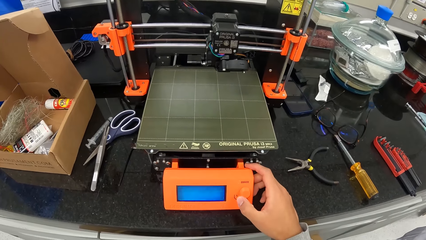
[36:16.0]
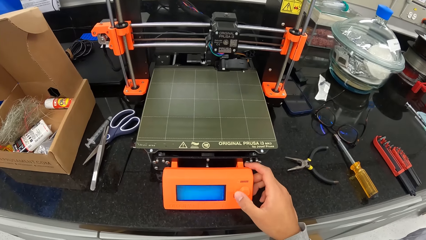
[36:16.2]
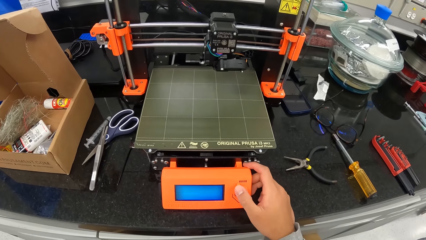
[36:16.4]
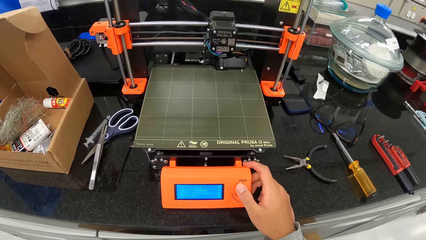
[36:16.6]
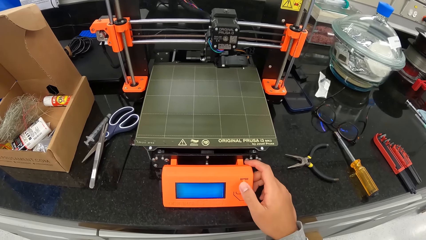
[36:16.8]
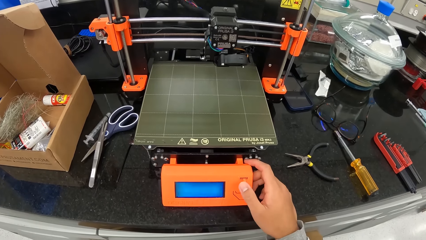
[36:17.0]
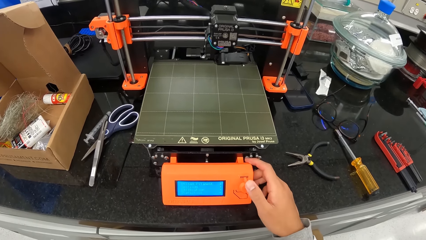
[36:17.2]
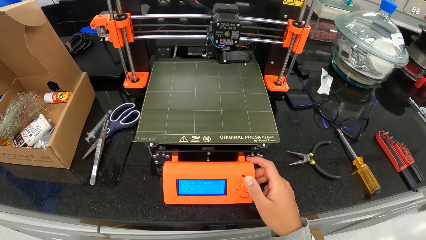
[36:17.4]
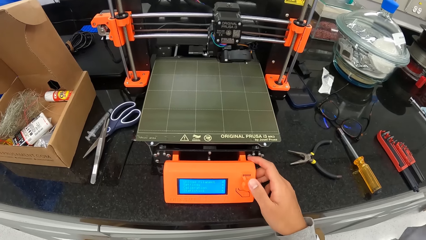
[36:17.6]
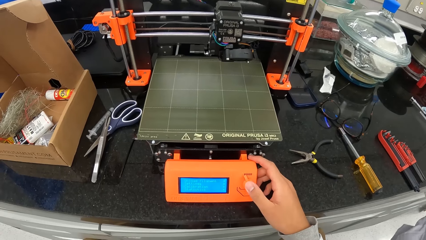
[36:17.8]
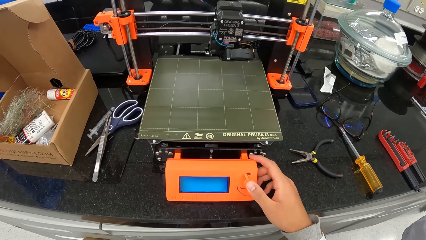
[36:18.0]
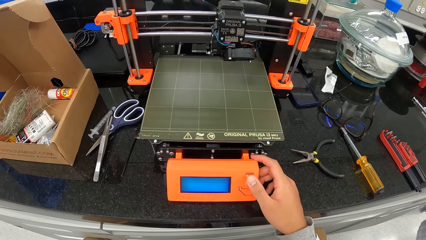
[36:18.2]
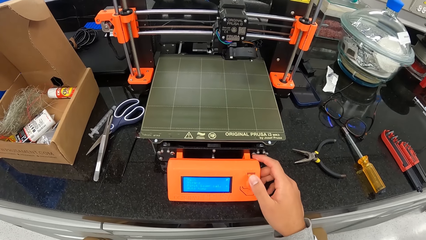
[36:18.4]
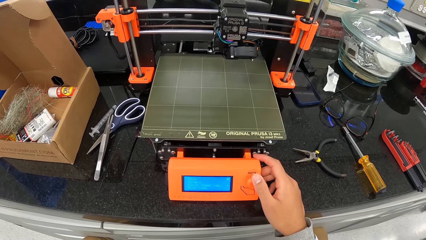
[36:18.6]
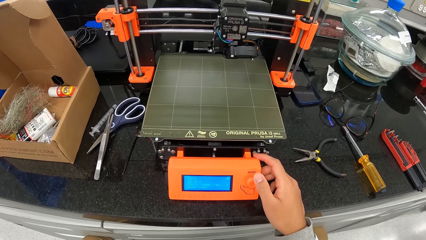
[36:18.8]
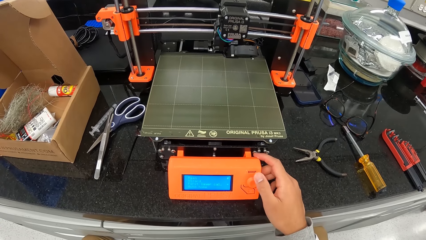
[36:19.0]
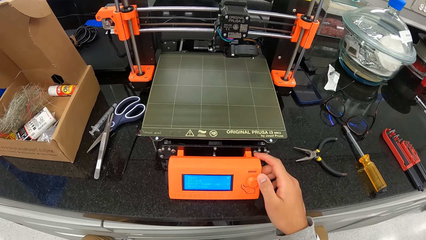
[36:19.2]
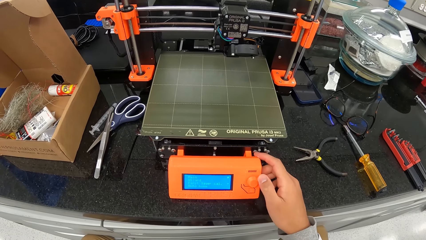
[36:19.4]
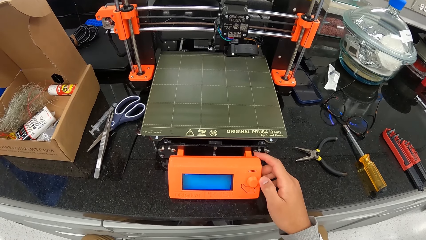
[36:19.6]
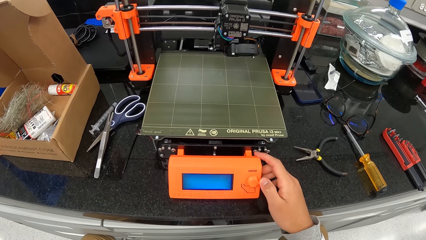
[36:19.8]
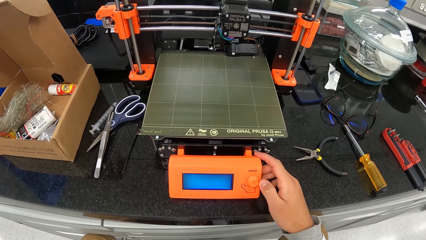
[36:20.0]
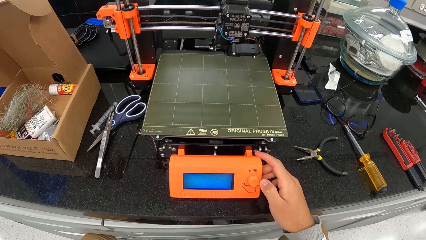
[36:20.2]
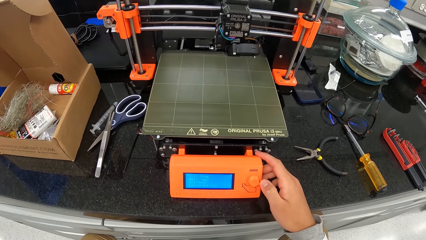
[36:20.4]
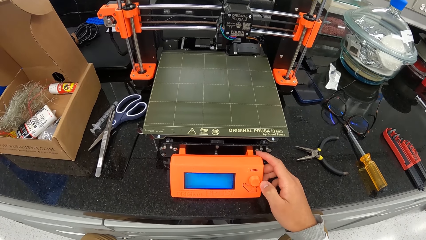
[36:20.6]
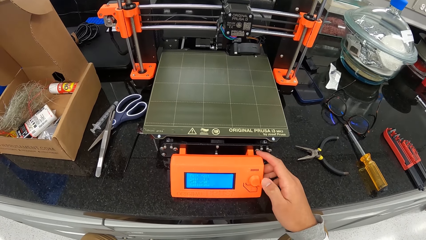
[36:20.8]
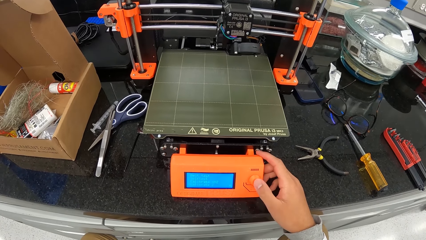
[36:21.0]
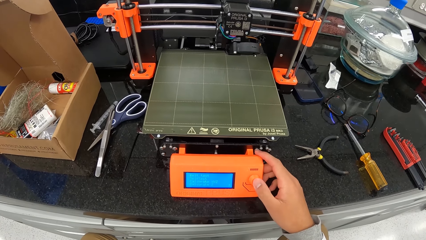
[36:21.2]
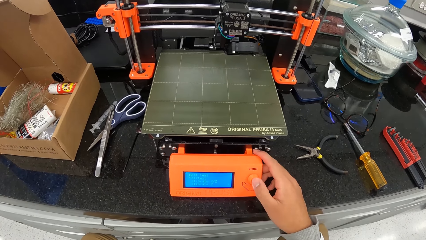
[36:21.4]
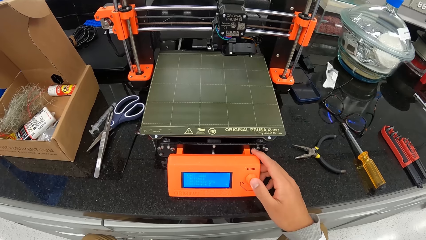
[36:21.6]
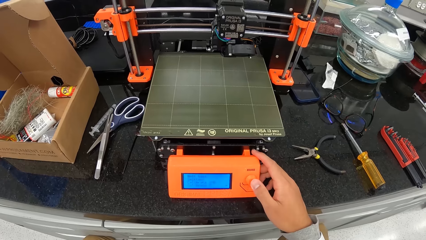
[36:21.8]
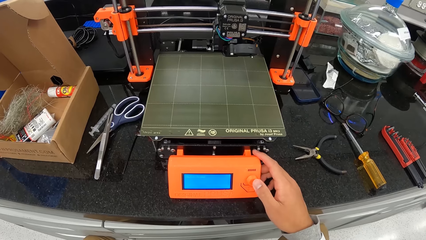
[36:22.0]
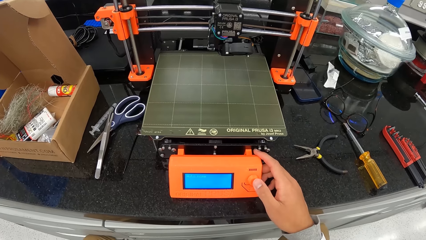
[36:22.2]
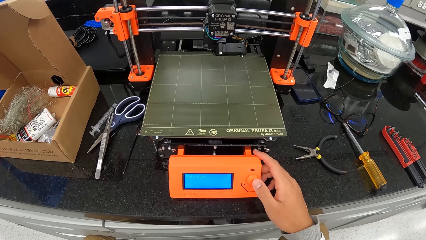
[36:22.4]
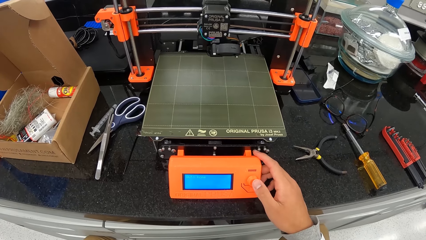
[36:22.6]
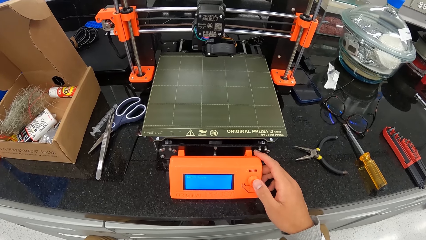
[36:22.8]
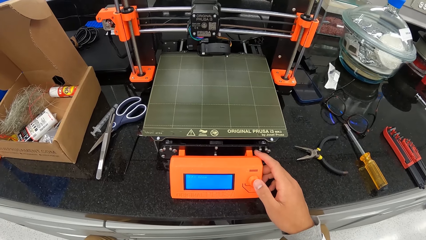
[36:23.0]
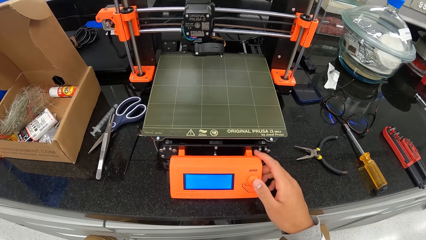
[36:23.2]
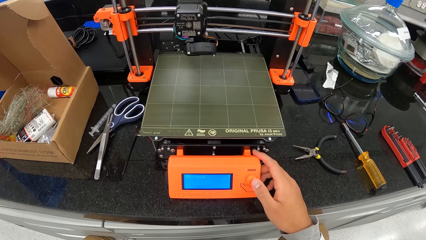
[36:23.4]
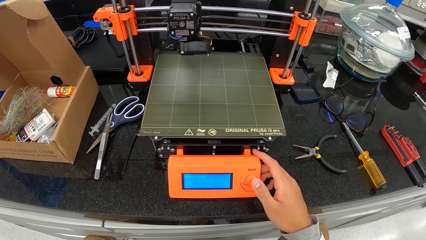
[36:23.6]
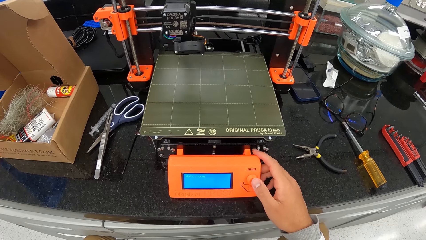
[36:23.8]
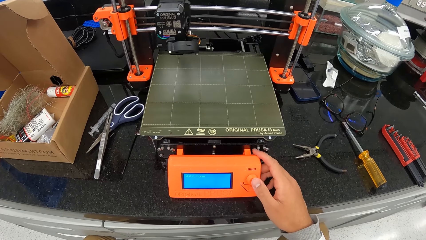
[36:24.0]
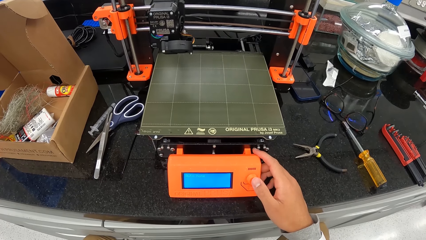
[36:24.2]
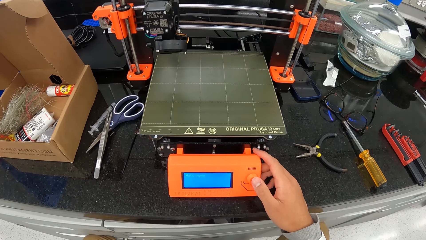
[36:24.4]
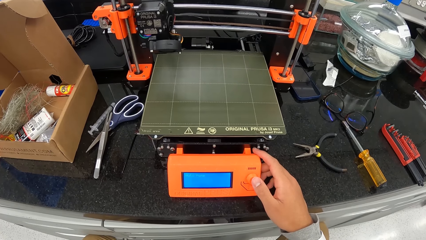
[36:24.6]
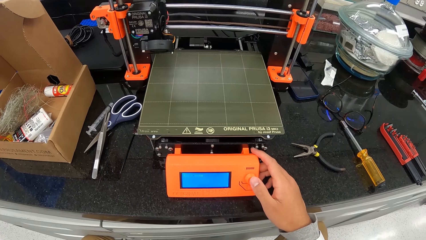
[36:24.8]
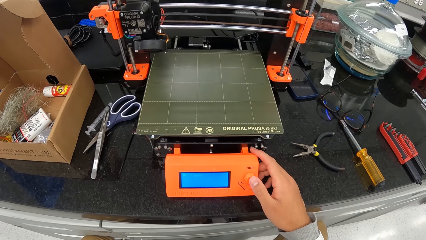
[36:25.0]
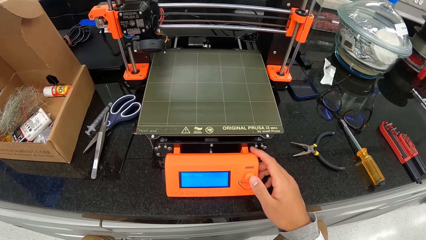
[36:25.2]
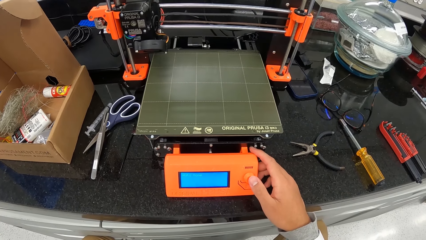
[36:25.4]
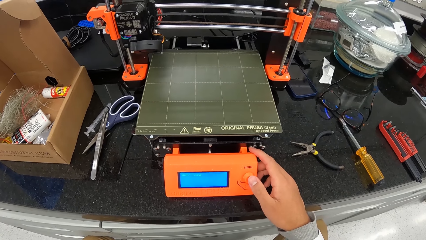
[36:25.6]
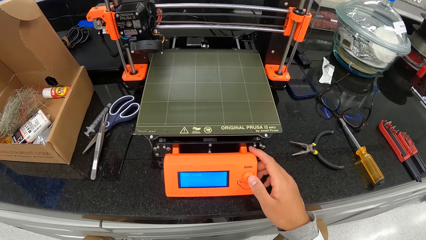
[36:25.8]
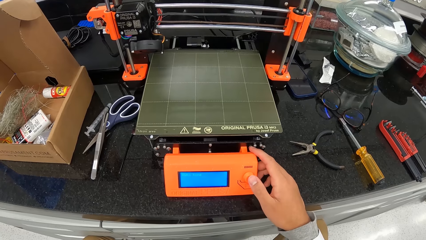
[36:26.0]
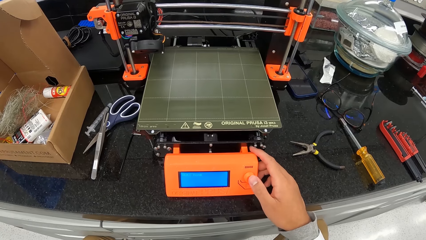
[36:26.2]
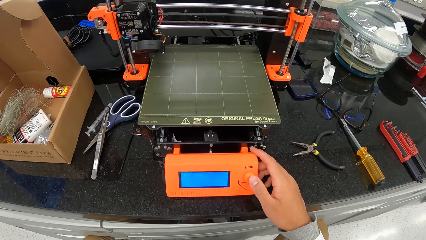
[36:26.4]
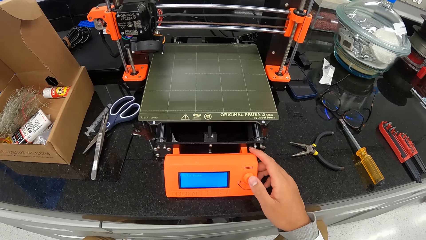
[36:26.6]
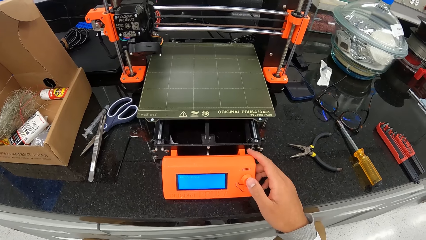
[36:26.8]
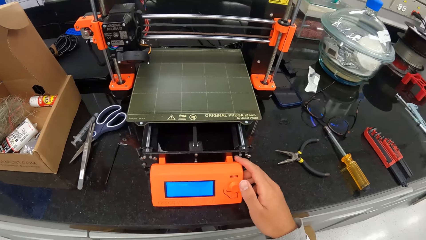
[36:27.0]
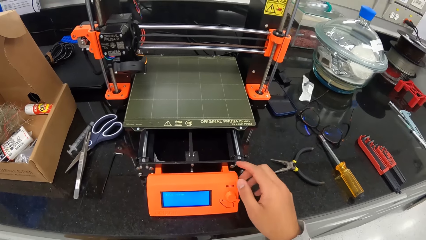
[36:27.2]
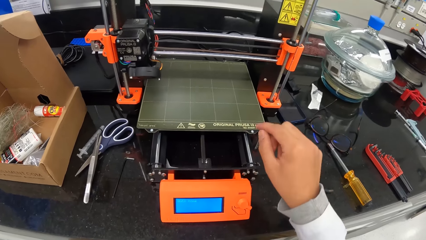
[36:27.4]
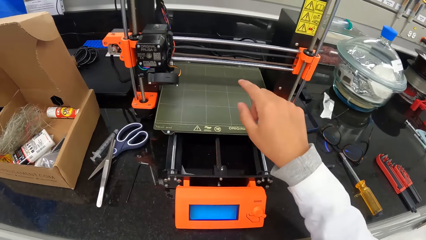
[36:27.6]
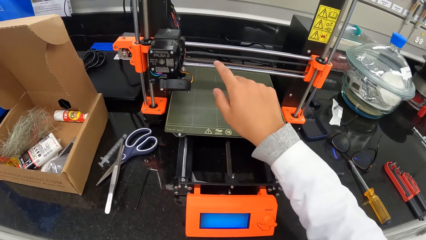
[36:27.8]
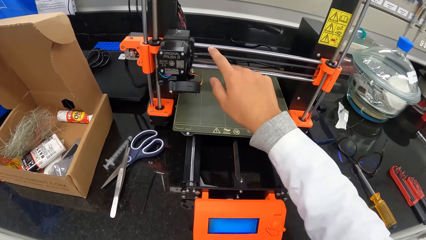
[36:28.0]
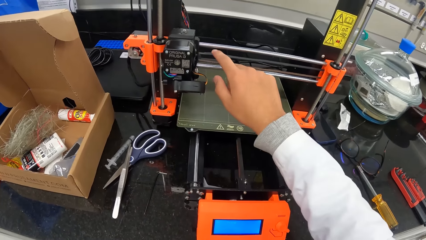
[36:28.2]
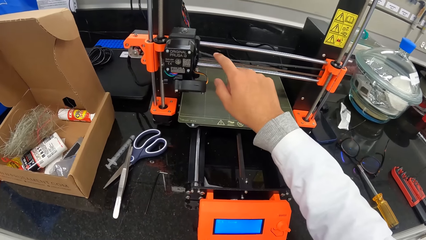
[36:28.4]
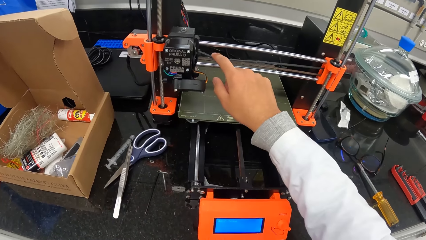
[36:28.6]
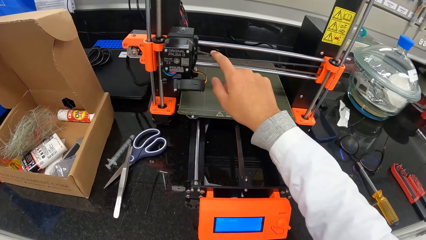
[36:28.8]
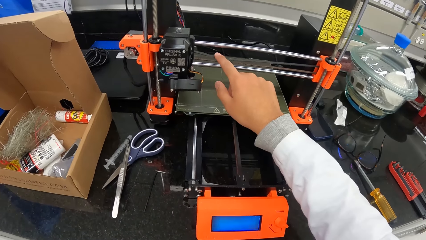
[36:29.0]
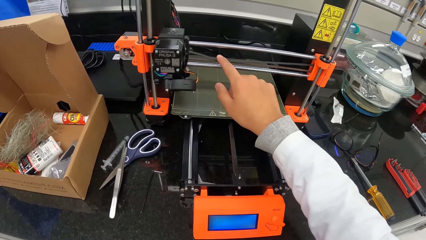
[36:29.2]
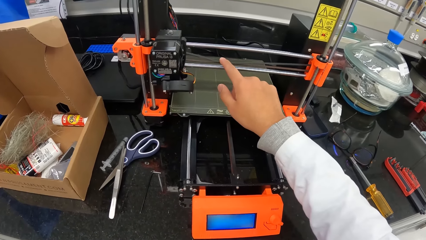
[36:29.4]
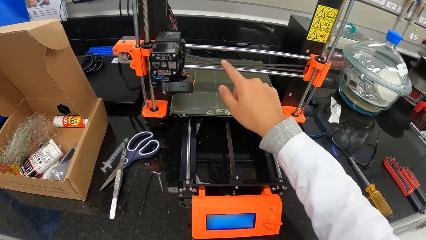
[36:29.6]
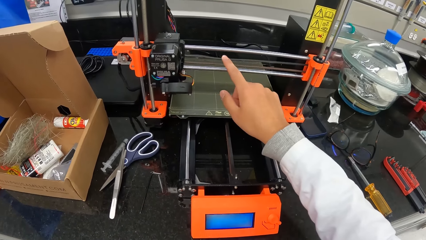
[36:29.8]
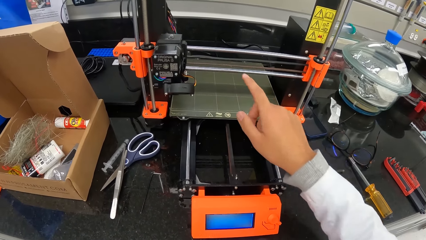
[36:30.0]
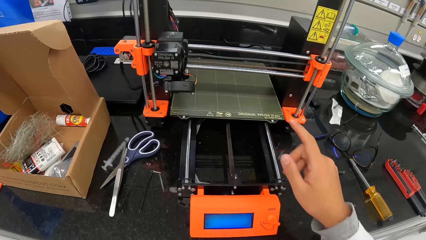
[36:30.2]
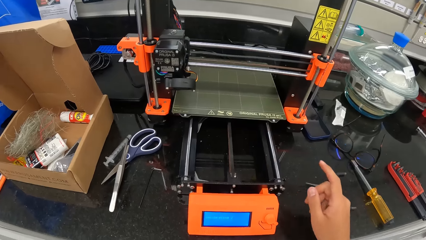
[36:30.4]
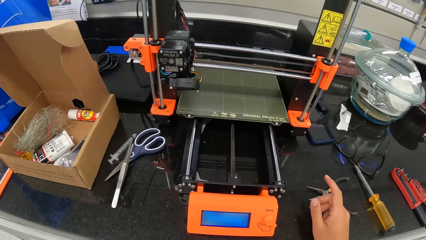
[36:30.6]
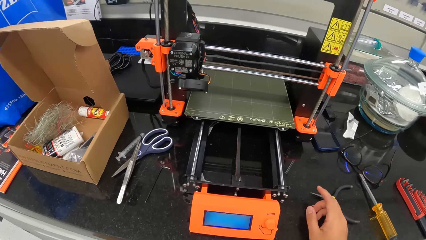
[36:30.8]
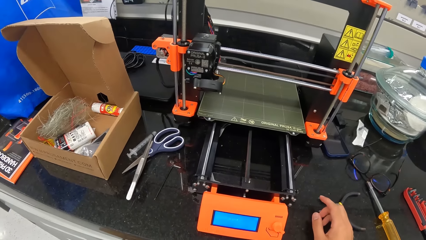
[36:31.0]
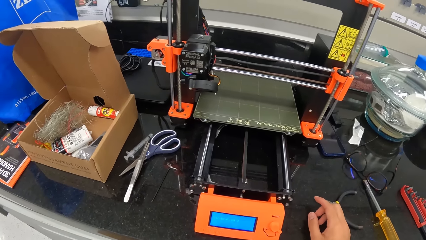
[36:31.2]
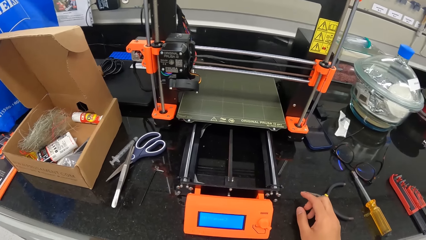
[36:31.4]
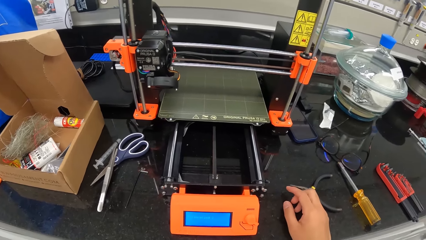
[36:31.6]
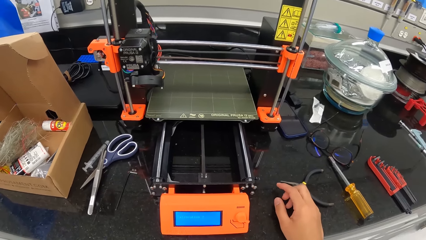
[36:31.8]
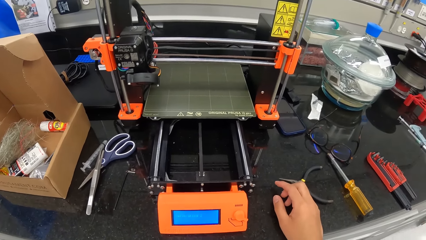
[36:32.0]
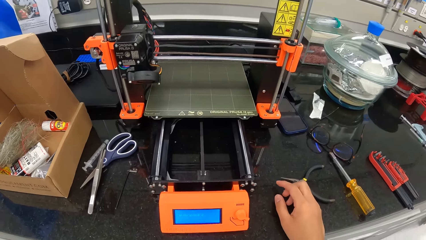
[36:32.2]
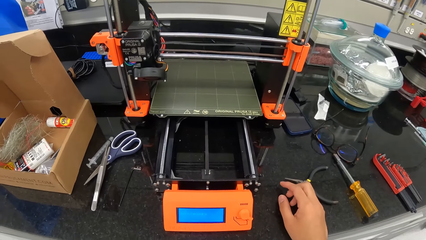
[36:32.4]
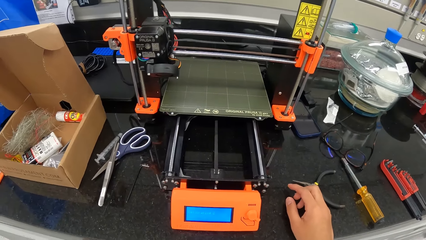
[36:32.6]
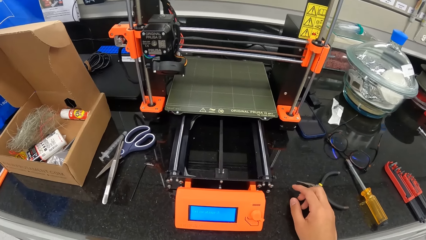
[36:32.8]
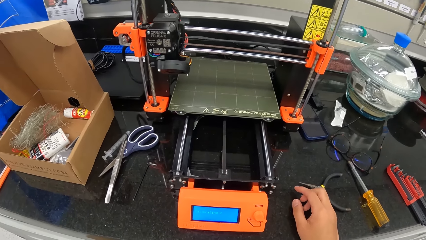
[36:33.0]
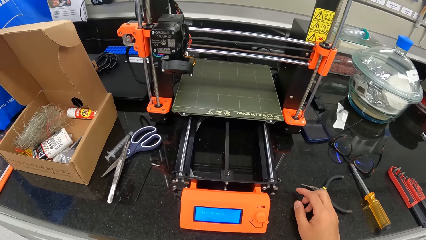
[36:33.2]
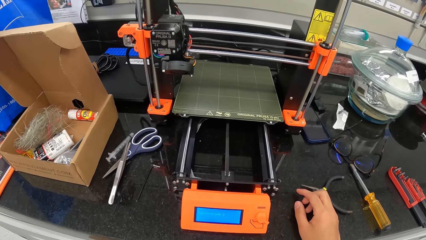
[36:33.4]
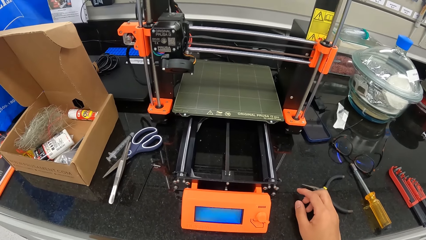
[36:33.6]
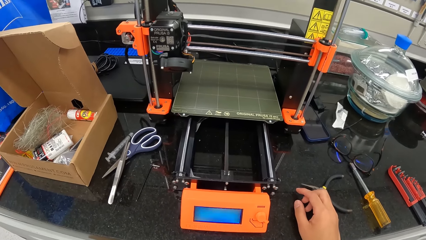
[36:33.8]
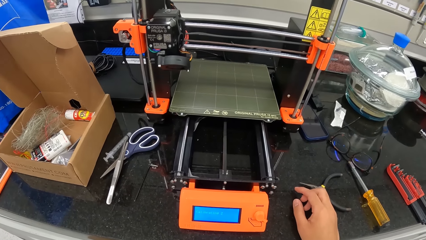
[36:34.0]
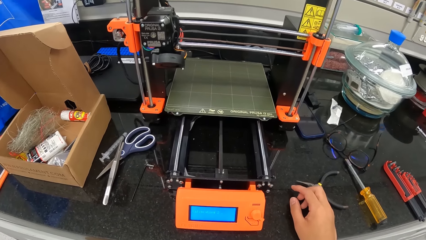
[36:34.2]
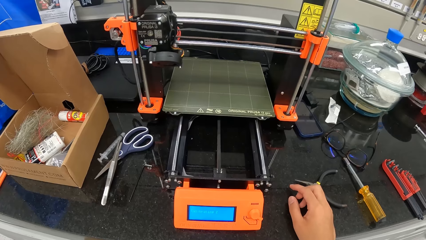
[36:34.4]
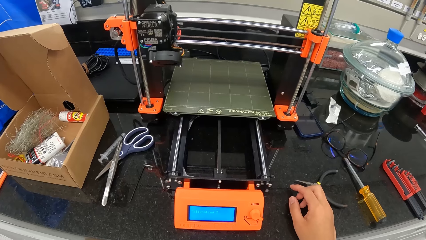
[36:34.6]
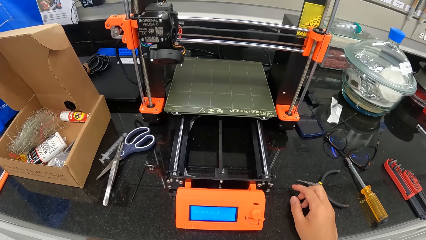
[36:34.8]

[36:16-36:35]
The camera wearer removes his right hand from the 3D printer.
